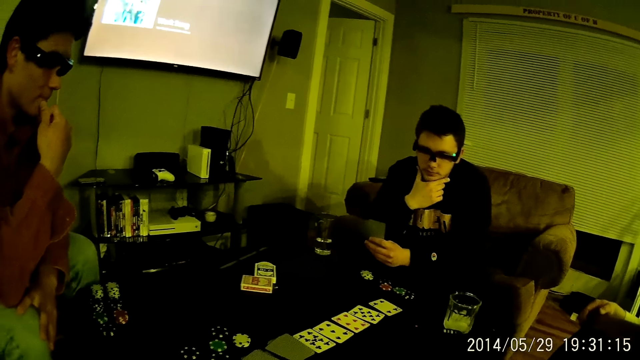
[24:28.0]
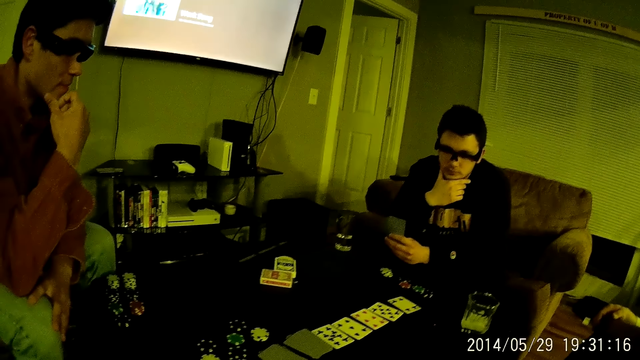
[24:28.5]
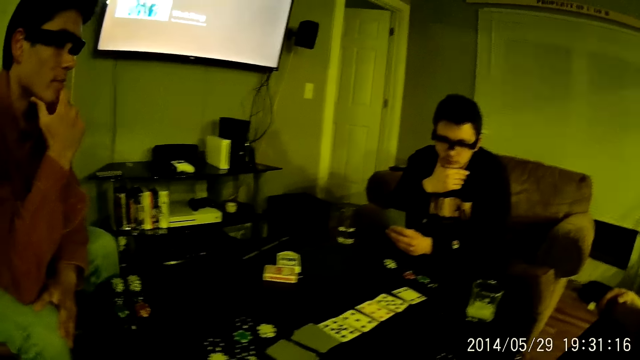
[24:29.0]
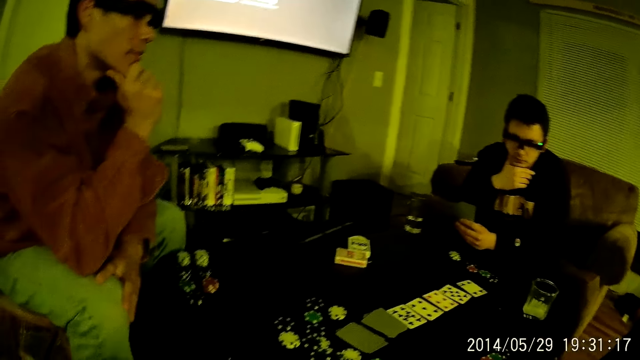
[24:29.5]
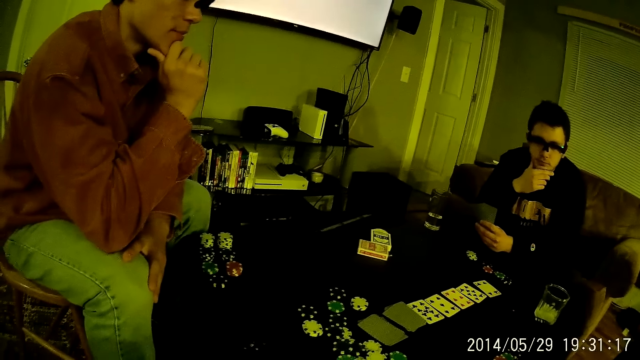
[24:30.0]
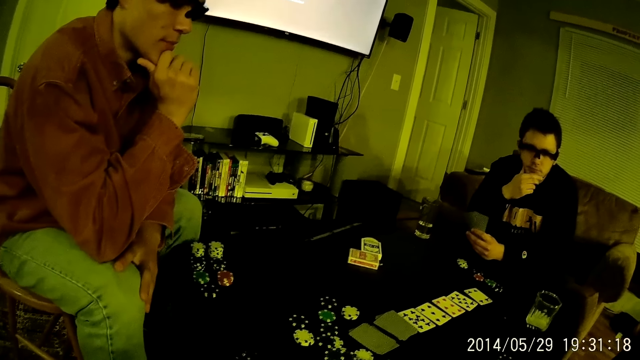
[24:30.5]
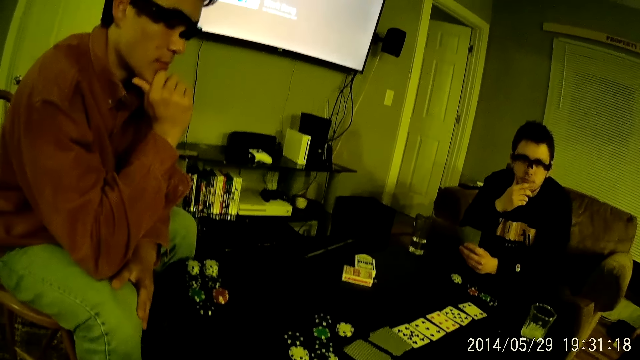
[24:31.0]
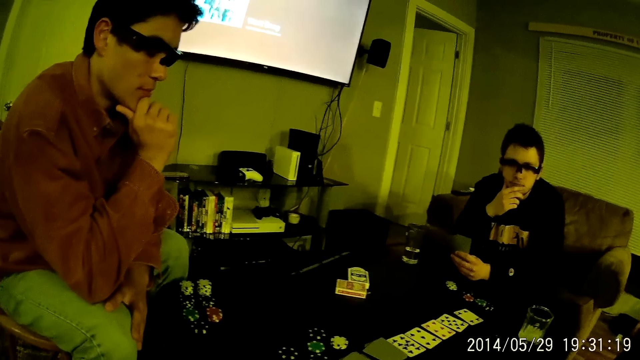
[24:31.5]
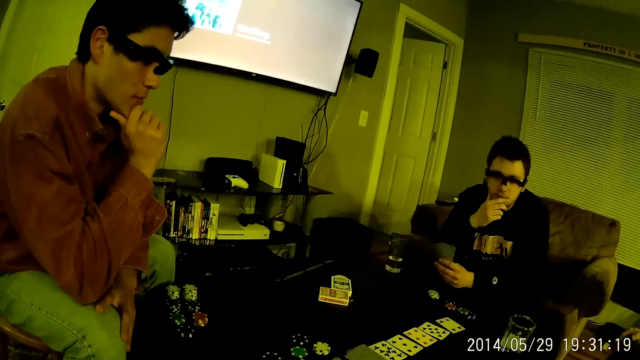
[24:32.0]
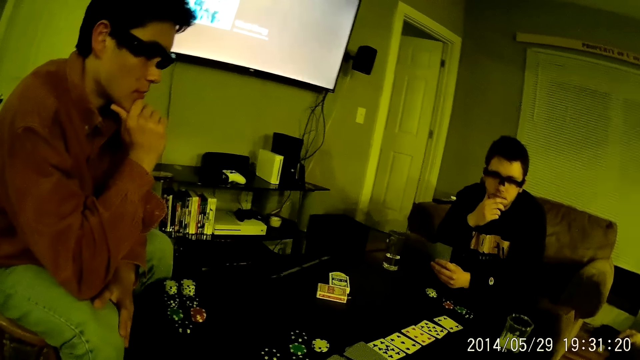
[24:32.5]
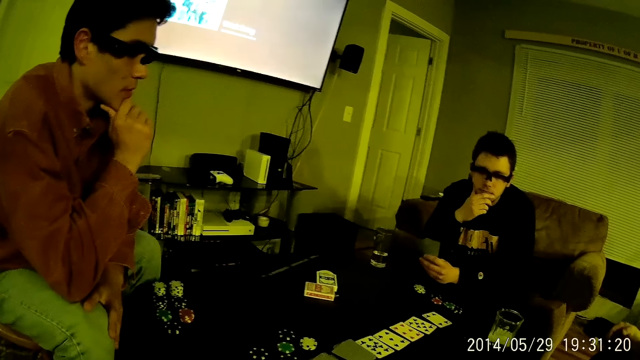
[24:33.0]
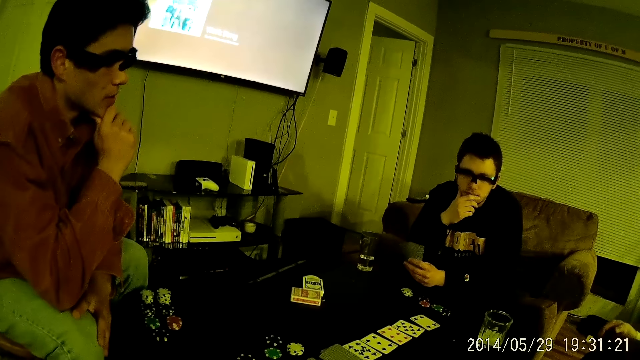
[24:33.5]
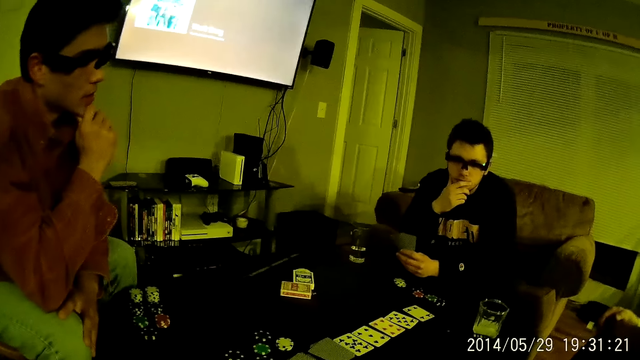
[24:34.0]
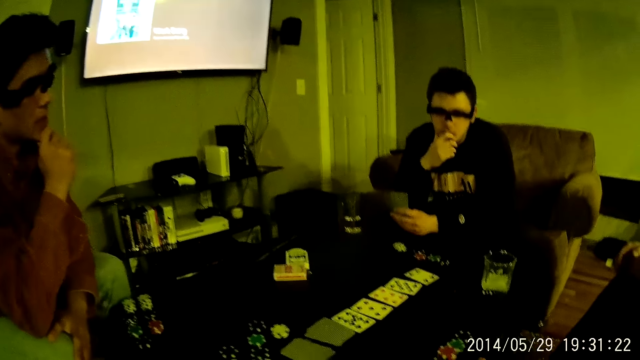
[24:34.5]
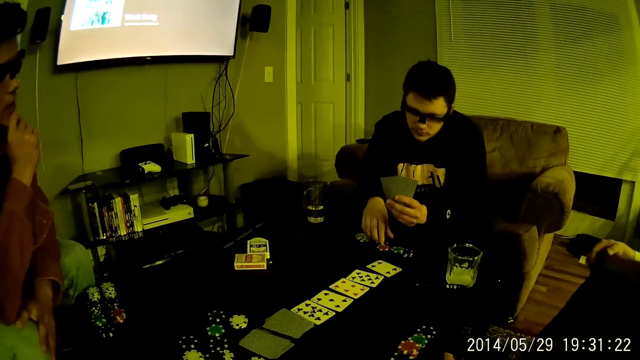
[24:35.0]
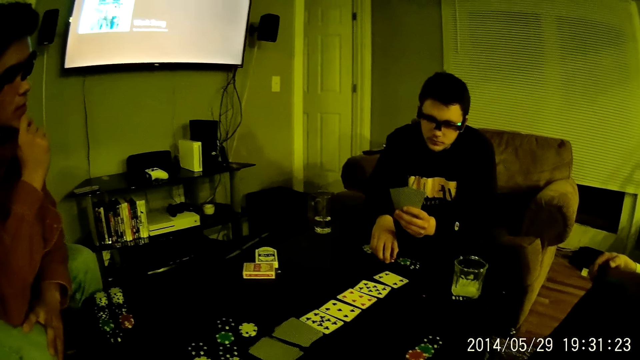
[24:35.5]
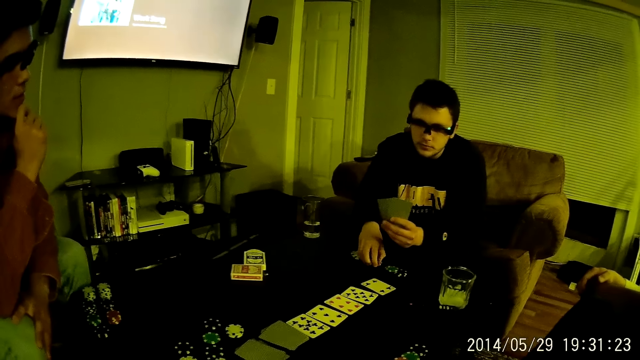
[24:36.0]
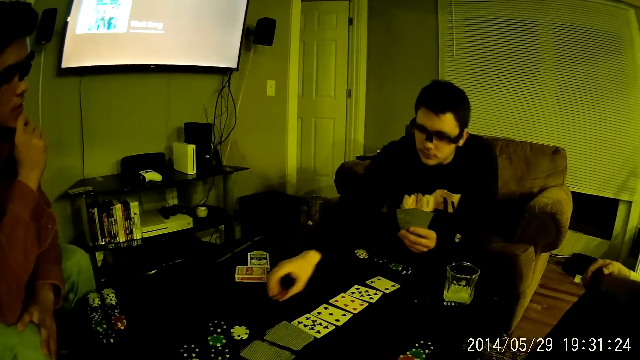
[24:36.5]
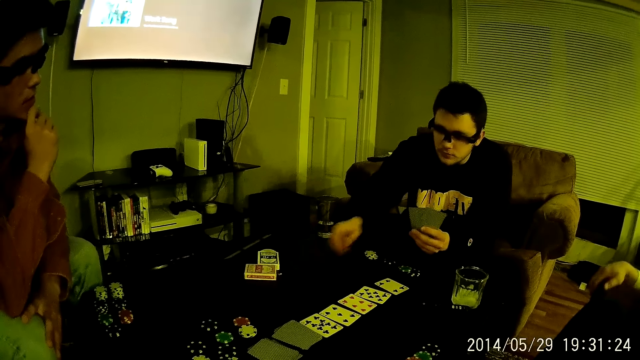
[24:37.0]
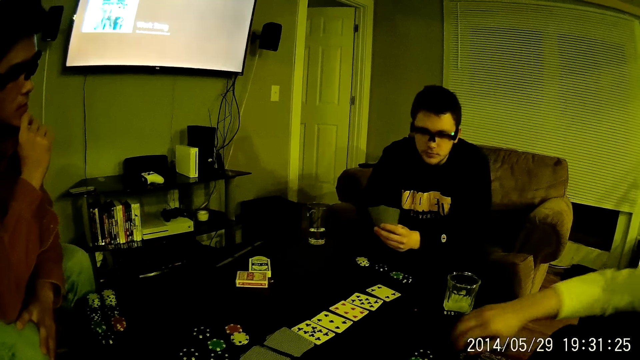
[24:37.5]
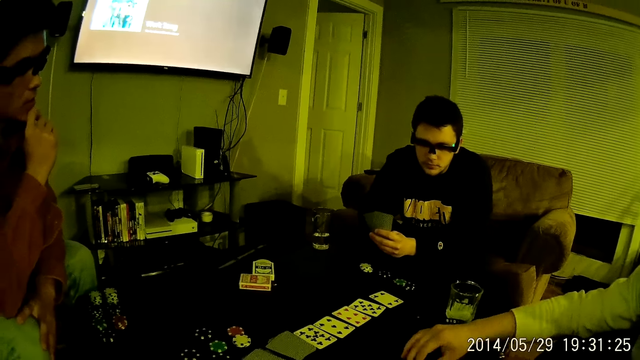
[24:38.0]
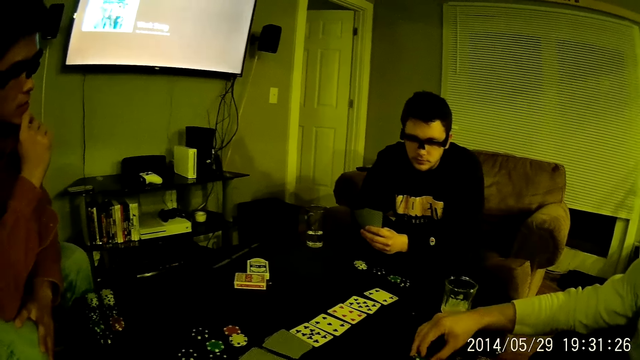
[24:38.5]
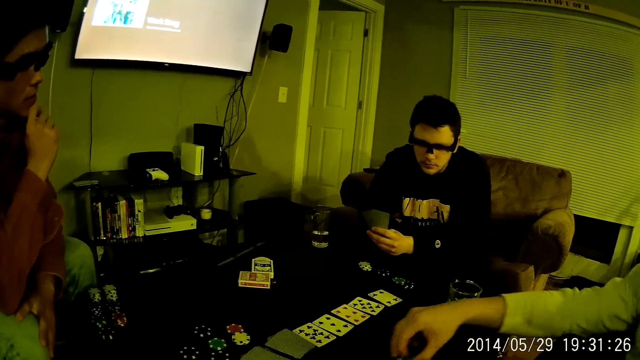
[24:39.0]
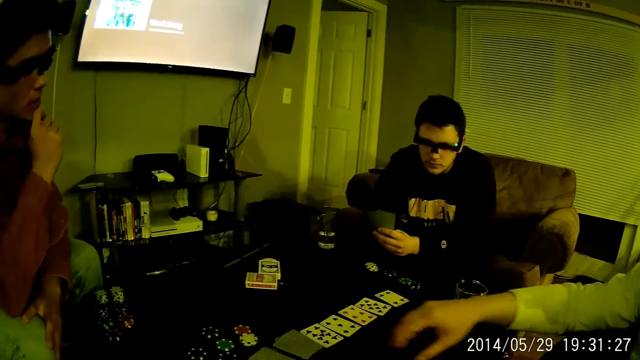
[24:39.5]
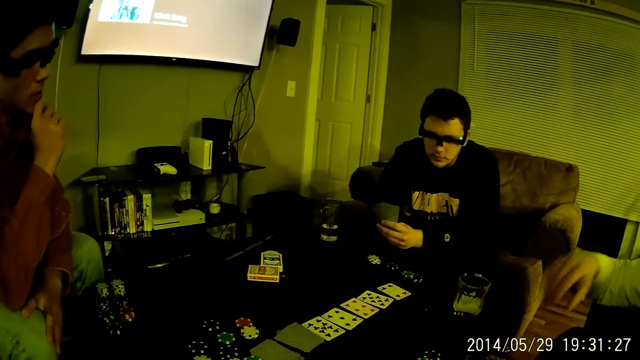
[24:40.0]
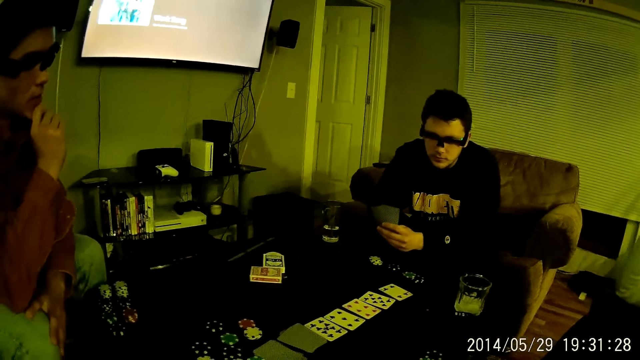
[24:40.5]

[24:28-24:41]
The camera wearer interacts with a person. They look at the cards. A man takes a poker chip from the stack of poker chips on the table with his right hand. The man drops the poker chip in his right hand on the table. Another man takes some poker chips from the stack of poker chips on the table with his right hand. The other man throws the poker chips in his right hand on the table.

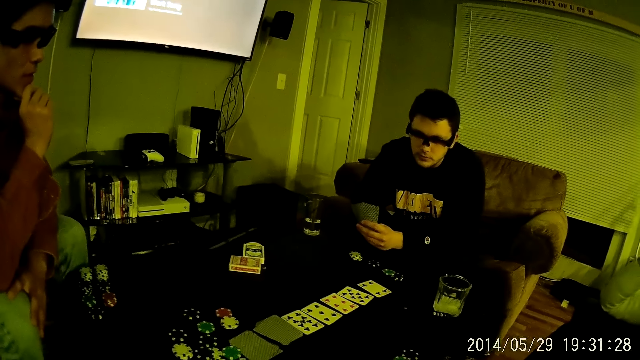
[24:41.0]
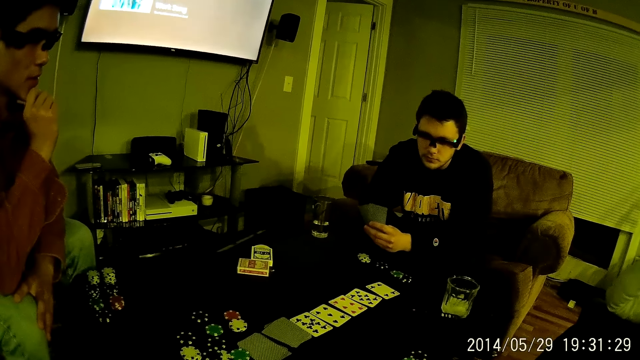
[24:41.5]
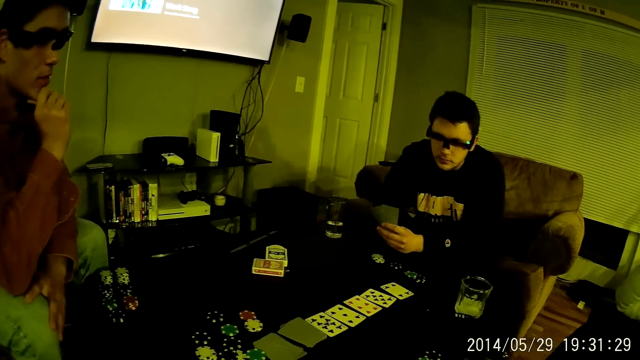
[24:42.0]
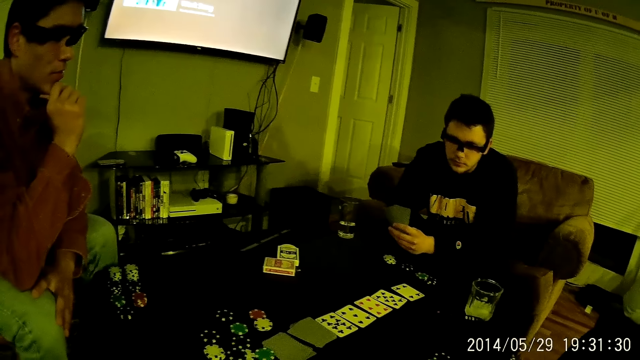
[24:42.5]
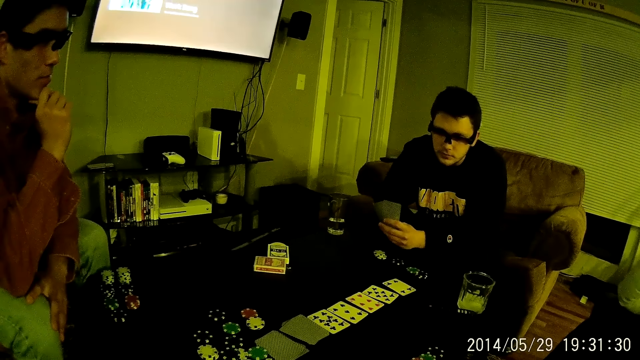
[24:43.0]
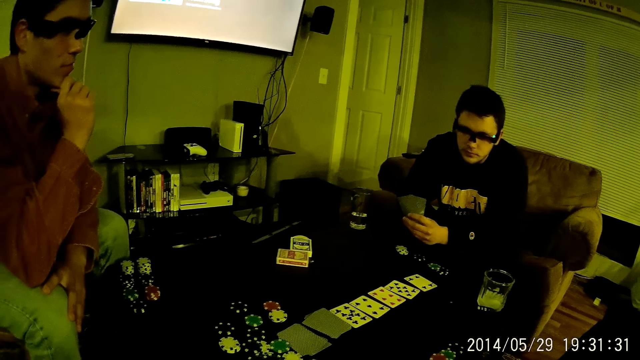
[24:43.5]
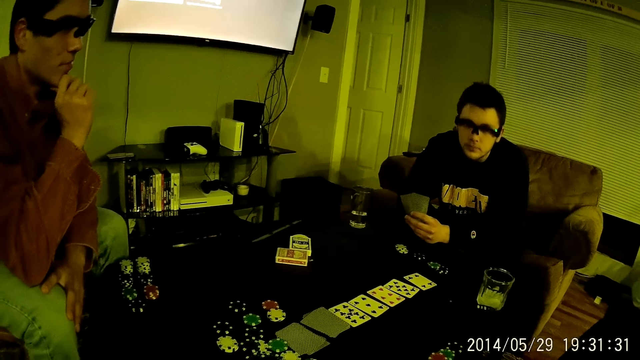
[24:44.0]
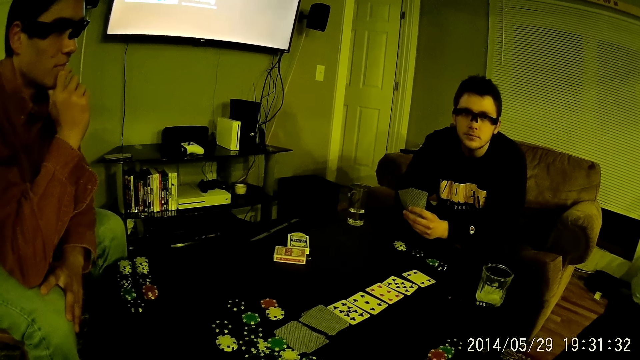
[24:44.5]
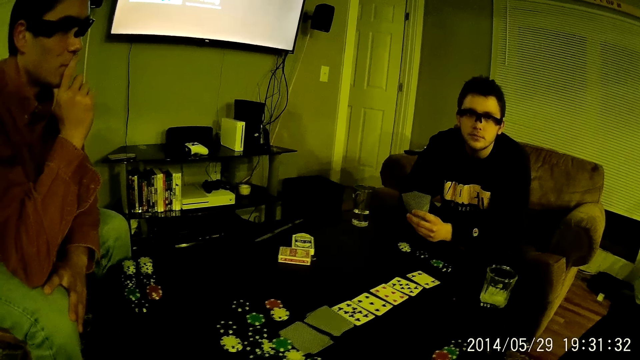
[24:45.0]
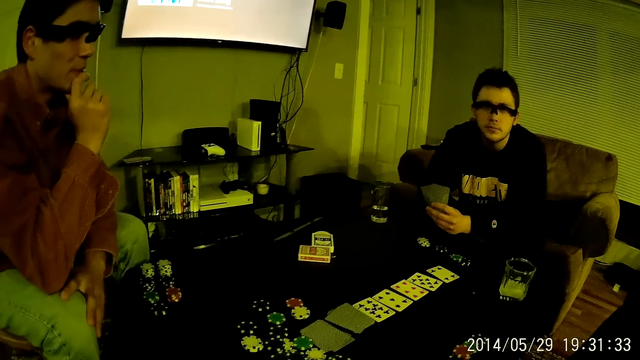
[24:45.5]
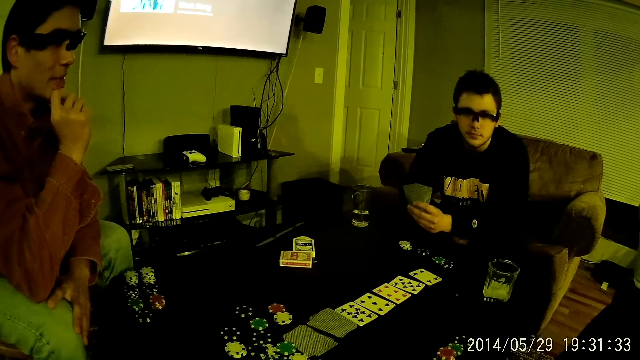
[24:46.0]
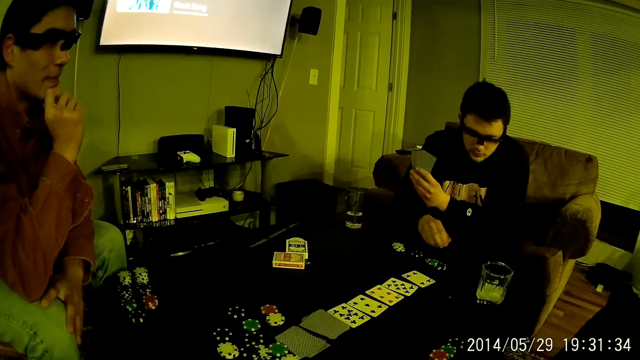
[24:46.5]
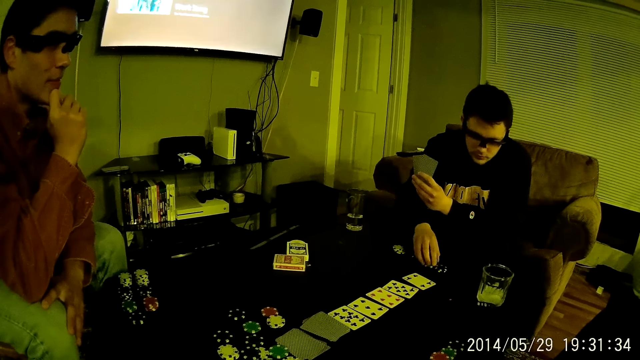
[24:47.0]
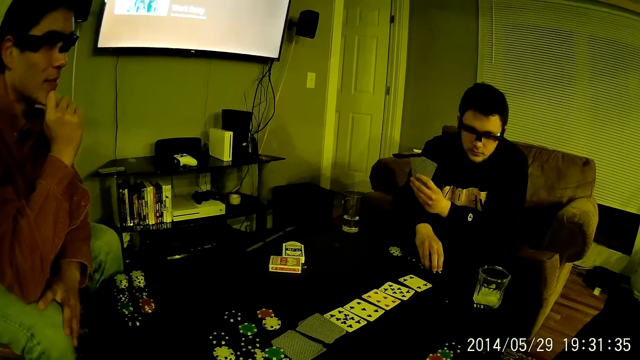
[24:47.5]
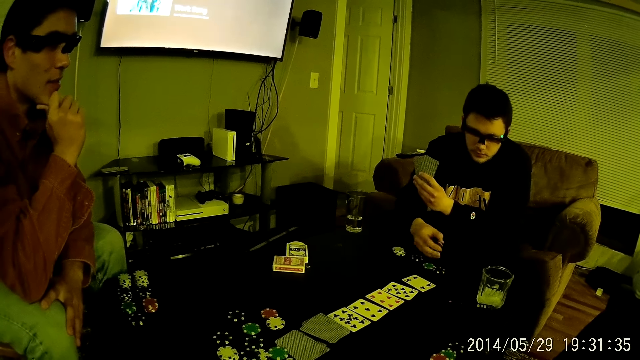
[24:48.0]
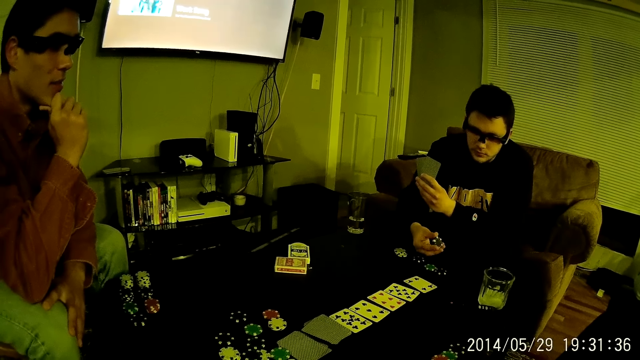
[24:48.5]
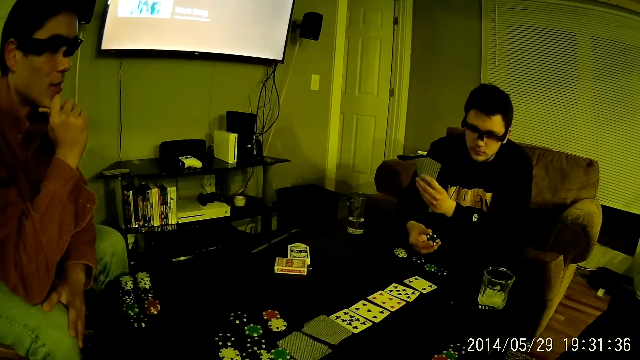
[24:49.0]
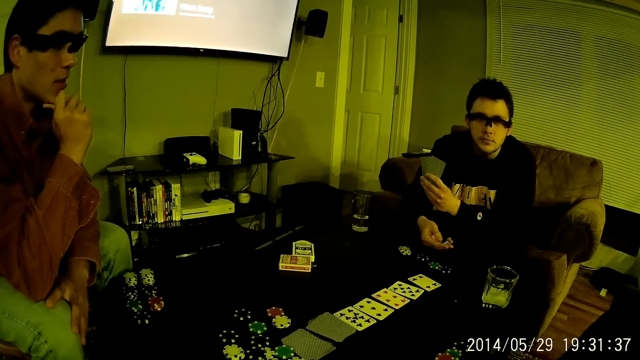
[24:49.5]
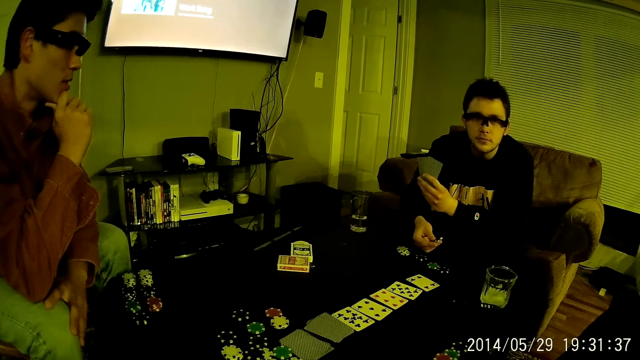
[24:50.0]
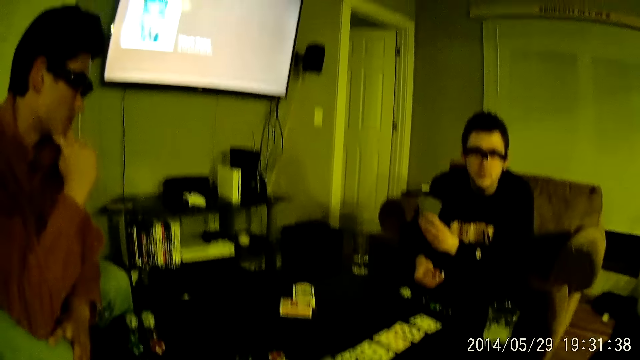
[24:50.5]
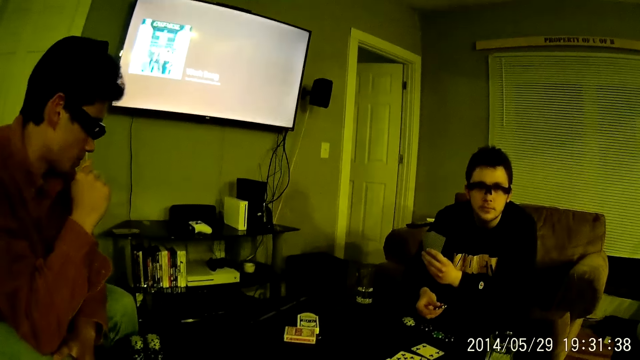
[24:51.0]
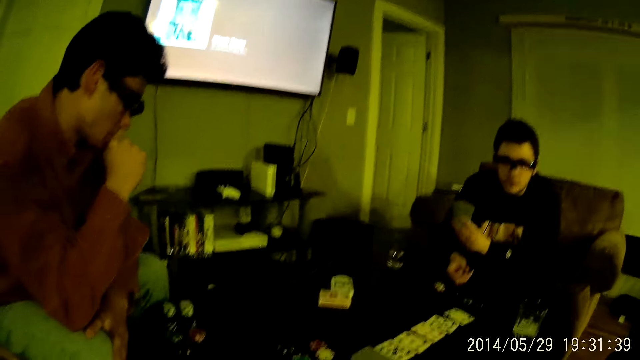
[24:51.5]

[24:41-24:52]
The camera wearer looks at a man. The man takes some poker chips from the stack of poker chips on the table with his right hand.
